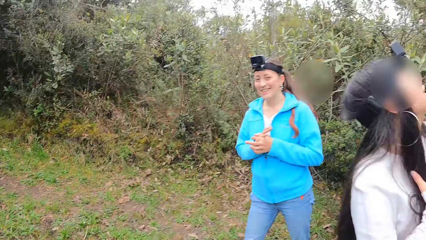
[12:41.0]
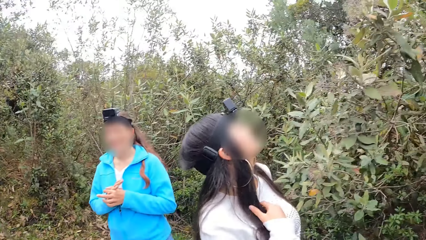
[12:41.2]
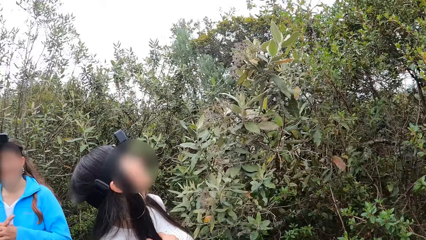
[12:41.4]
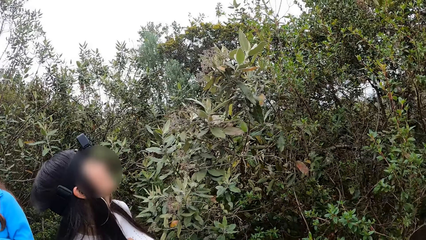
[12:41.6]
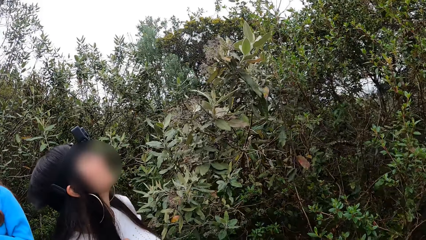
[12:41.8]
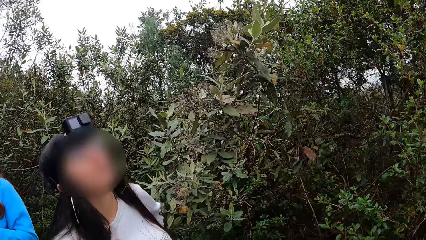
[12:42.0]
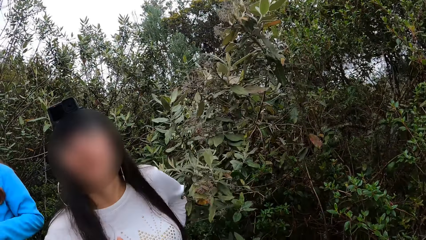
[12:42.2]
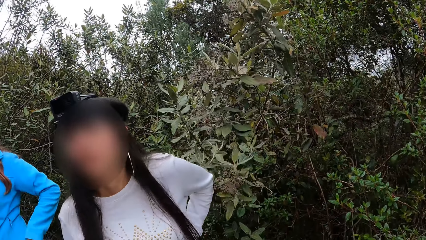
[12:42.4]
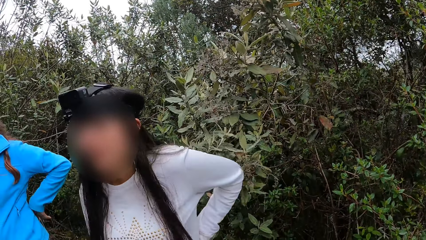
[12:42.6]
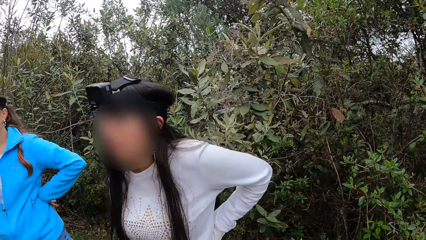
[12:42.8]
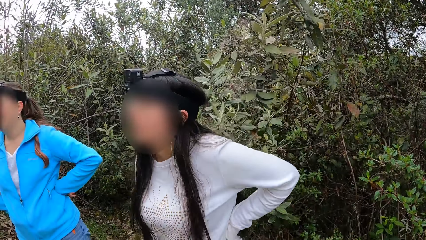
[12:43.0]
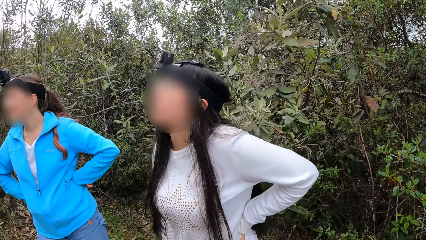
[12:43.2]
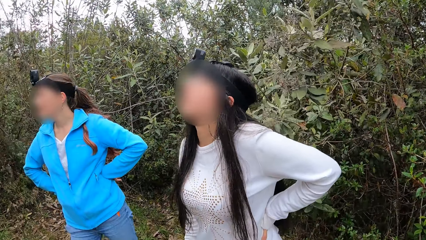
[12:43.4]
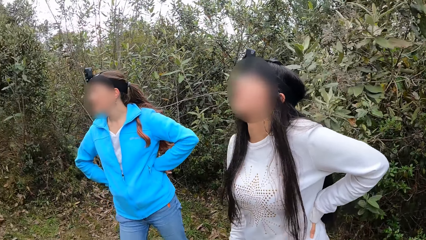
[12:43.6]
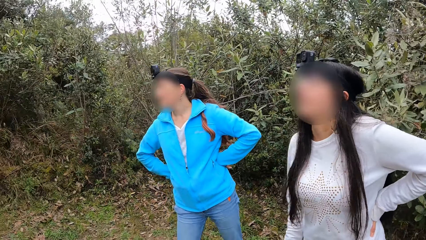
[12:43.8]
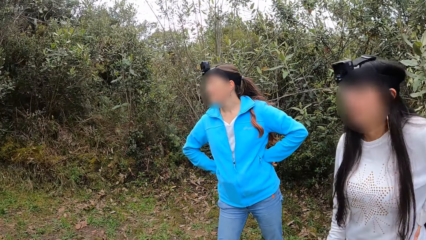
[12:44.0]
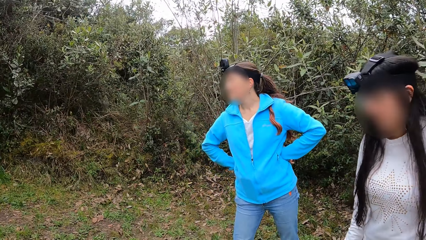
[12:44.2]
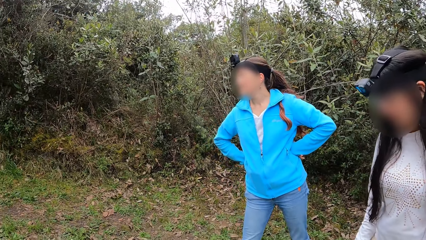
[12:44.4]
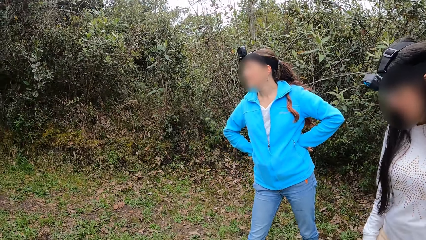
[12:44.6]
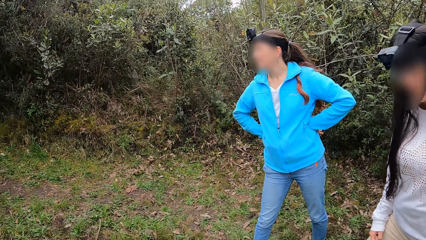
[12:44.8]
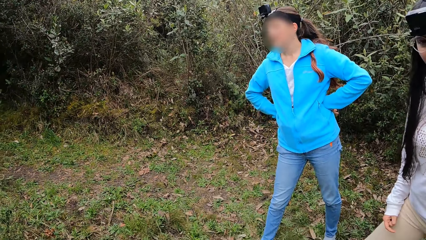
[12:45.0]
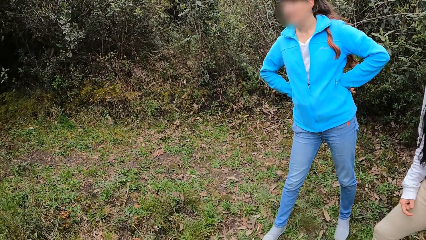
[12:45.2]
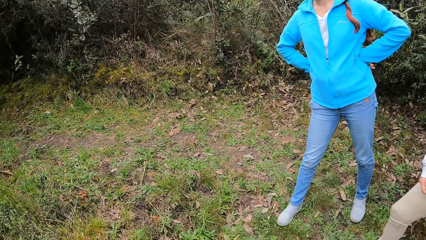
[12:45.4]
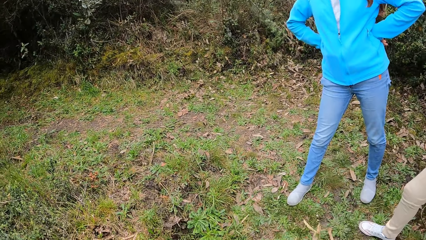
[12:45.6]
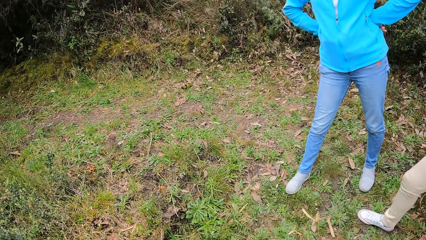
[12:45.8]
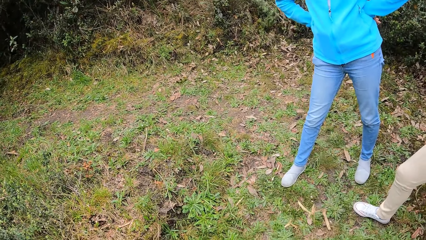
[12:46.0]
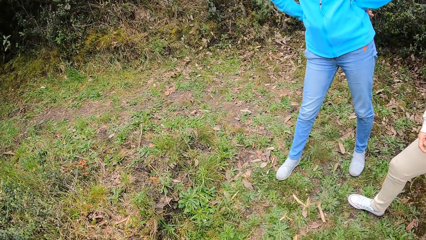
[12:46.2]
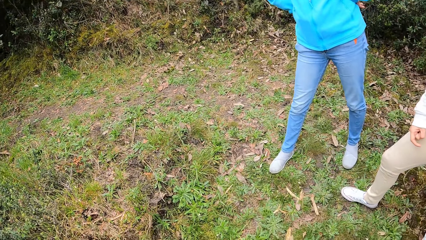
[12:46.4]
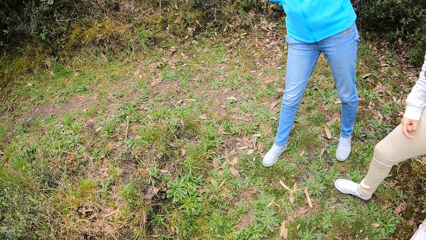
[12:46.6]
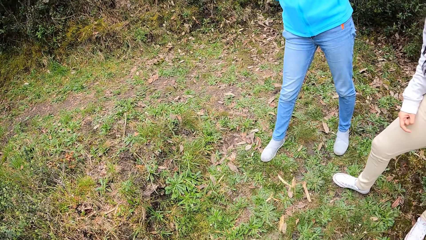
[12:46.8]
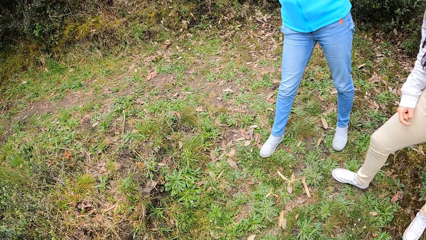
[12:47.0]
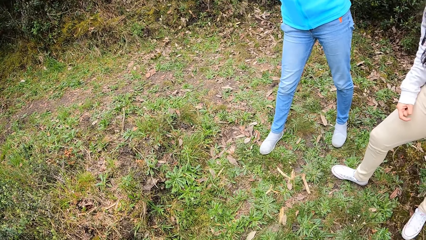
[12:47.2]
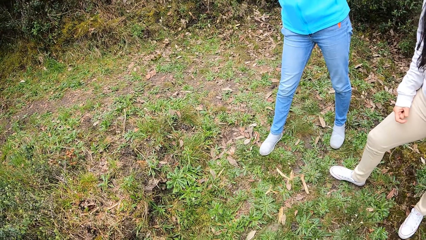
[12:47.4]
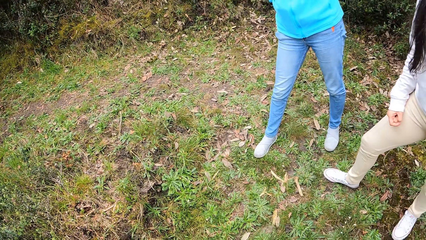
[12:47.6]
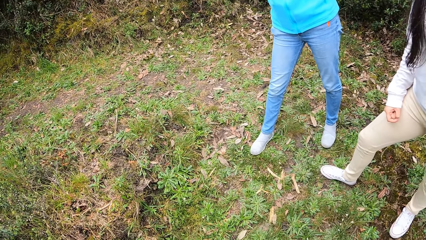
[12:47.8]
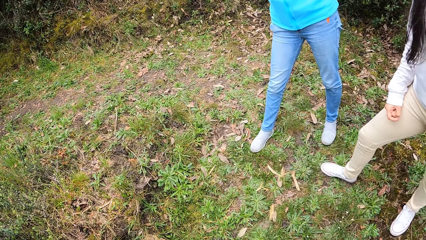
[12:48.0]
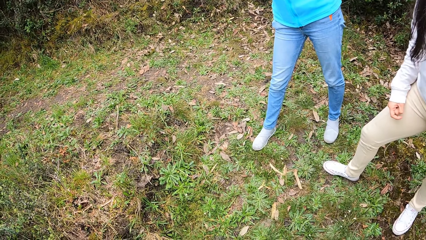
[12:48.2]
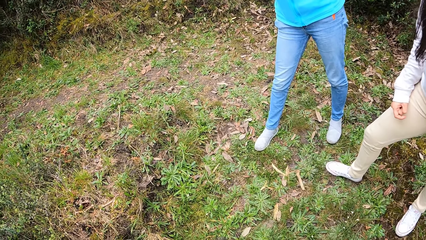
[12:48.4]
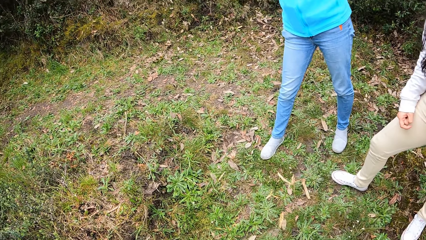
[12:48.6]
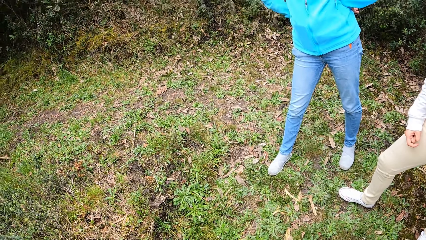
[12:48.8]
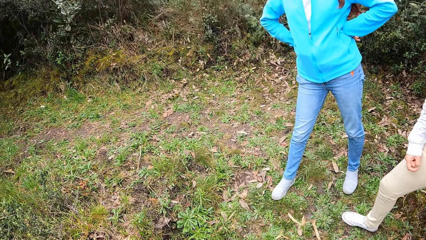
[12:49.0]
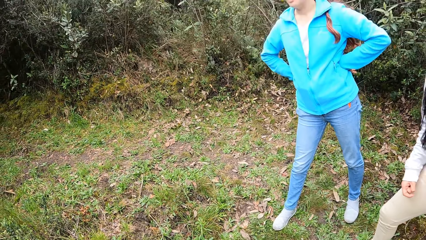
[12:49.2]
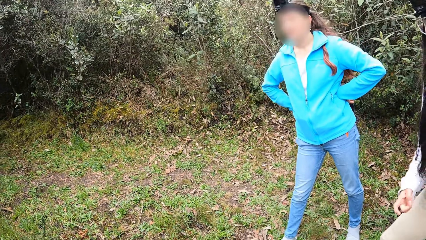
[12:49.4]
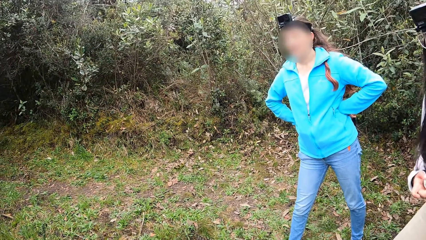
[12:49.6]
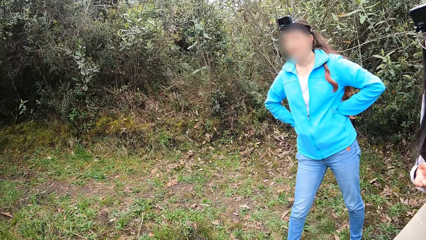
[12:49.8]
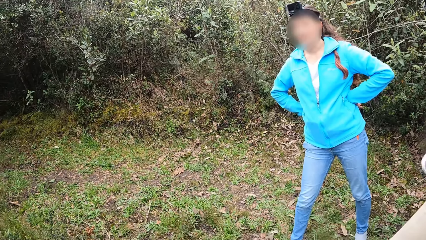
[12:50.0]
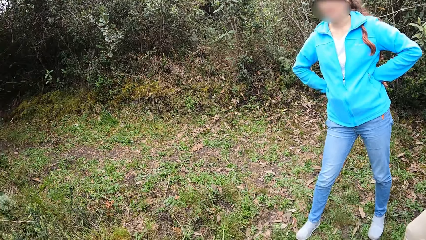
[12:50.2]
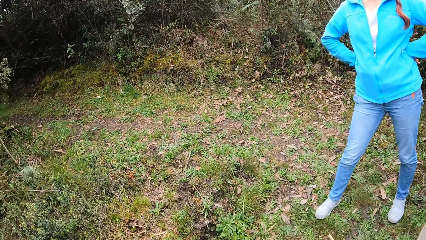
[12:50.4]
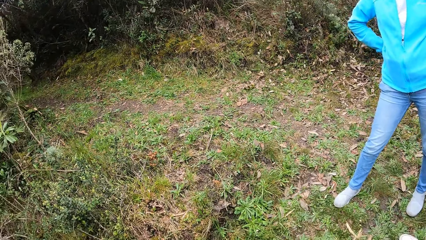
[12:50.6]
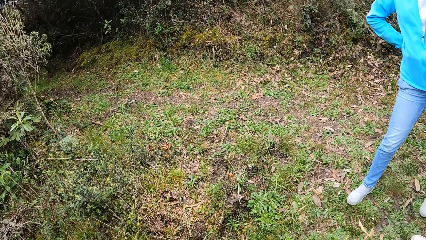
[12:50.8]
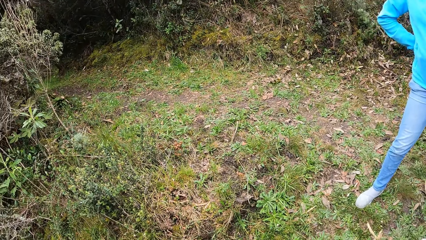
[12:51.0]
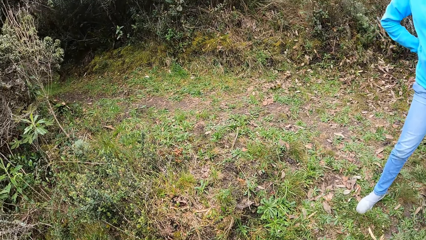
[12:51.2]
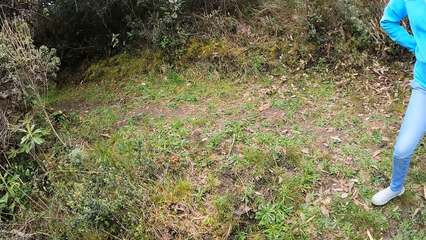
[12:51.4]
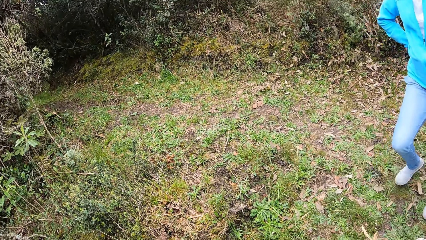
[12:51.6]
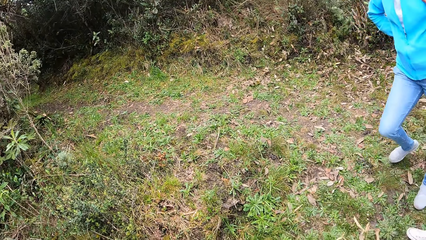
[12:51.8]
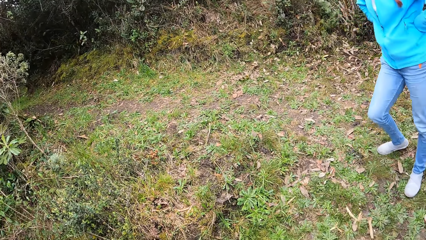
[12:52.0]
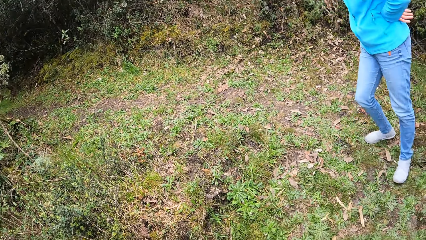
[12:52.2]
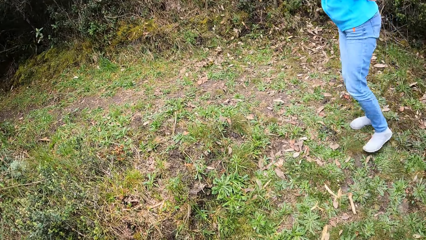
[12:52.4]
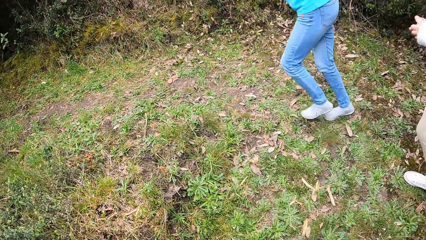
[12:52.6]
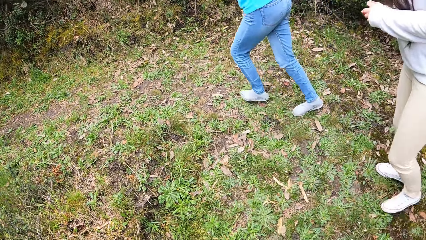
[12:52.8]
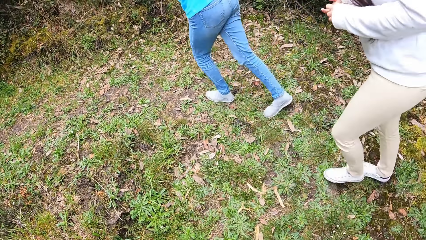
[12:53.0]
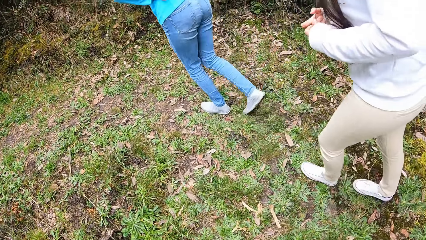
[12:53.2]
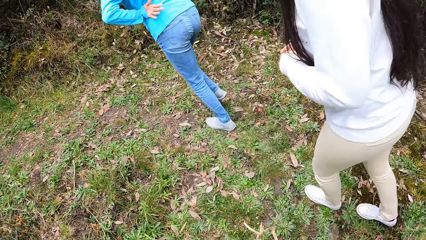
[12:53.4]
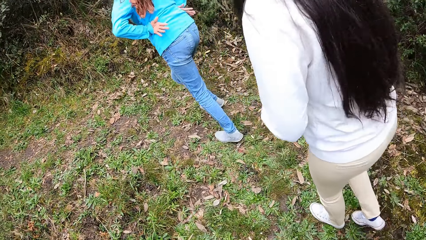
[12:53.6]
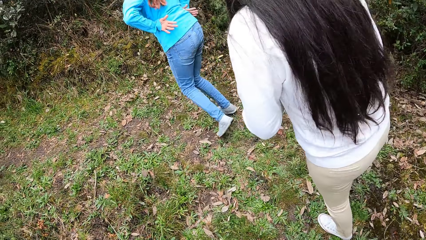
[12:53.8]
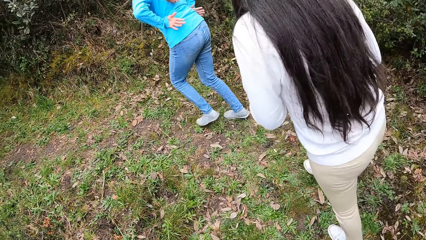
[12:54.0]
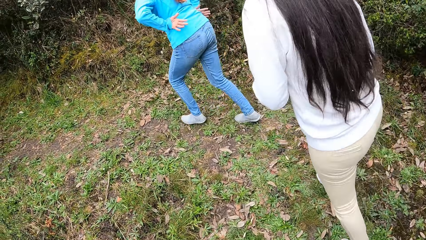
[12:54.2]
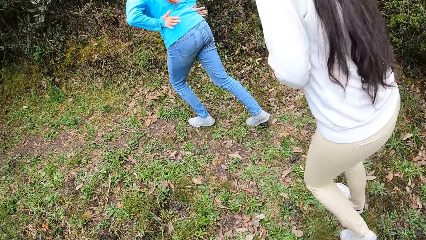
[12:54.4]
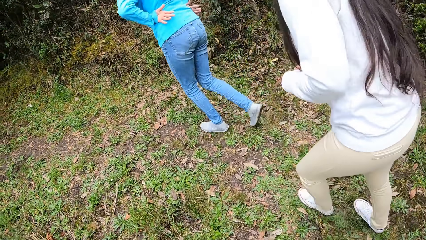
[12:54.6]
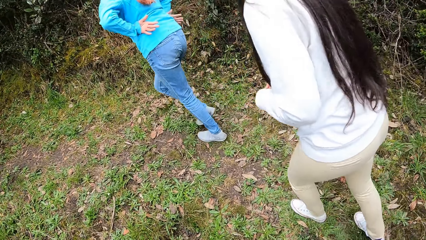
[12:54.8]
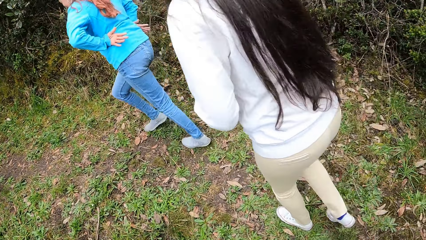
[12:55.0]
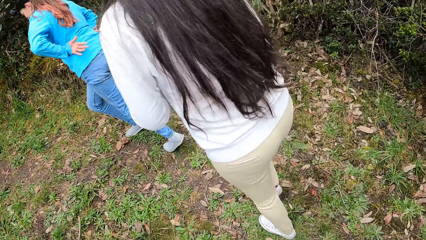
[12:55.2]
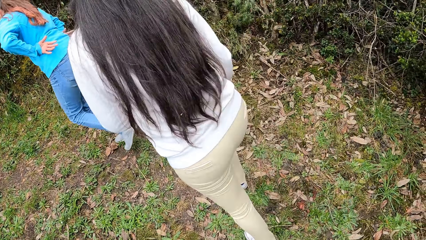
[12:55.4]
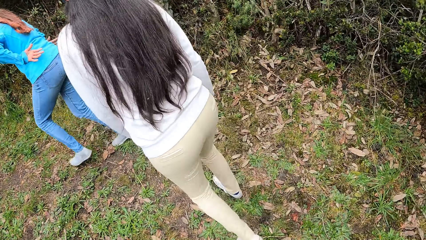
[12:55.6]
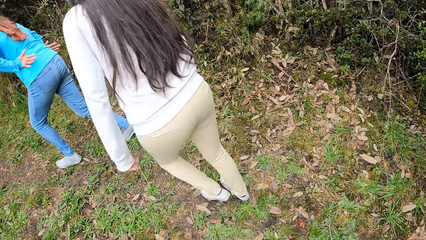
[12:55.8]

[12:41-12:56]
The camera wearer looks around. A lady walks in front of another lady in the forest. The other lady walks in front of the camera wearer in the forest. The camera wearer walks around.
